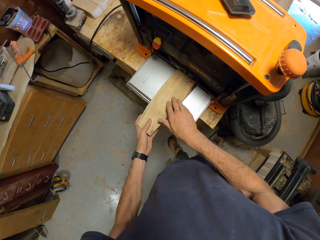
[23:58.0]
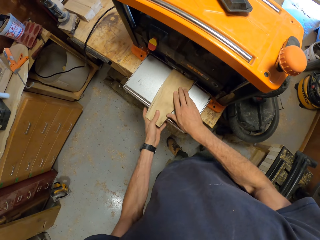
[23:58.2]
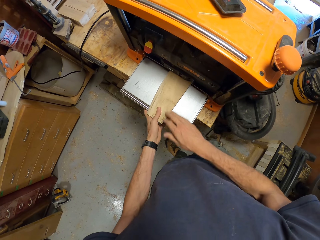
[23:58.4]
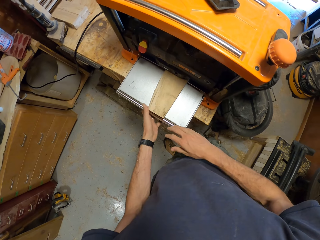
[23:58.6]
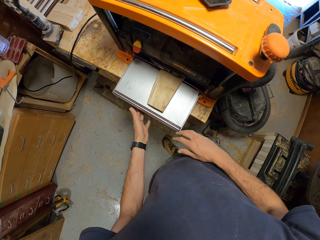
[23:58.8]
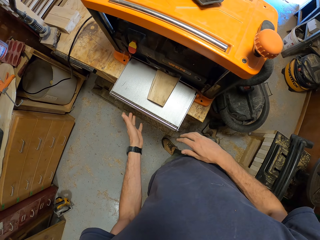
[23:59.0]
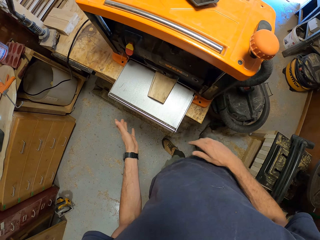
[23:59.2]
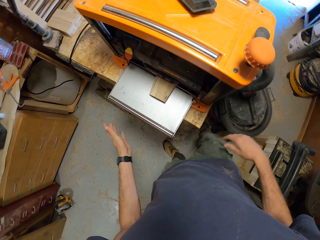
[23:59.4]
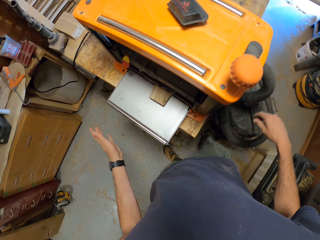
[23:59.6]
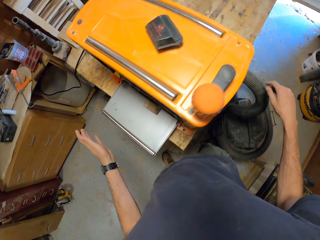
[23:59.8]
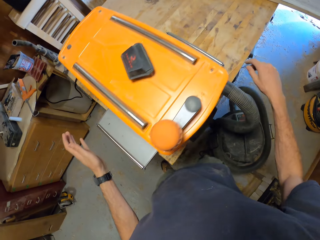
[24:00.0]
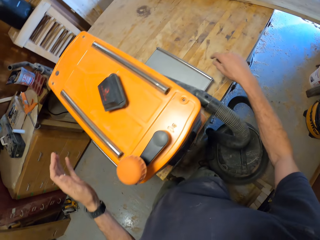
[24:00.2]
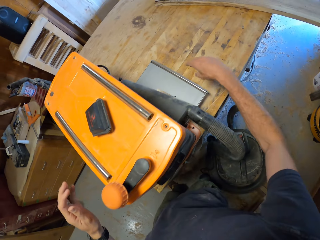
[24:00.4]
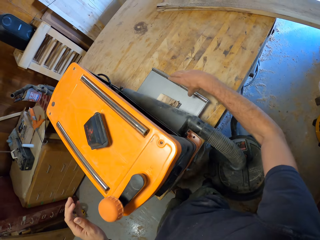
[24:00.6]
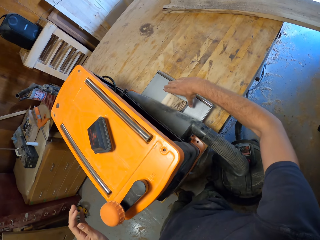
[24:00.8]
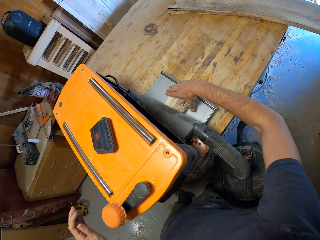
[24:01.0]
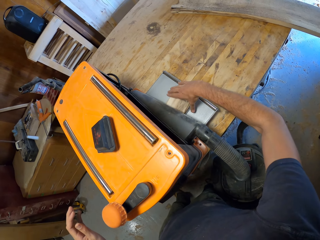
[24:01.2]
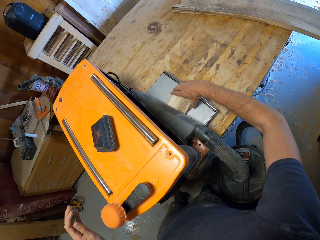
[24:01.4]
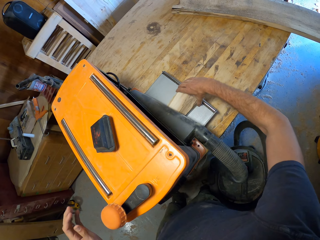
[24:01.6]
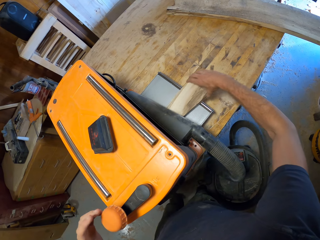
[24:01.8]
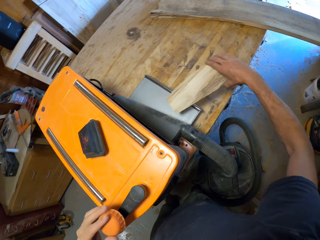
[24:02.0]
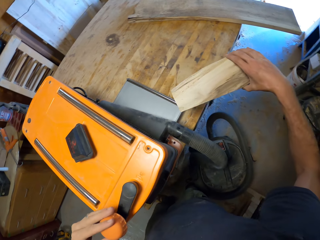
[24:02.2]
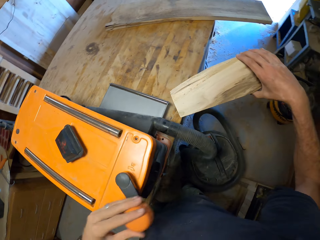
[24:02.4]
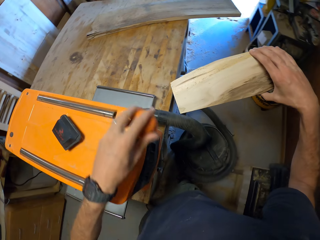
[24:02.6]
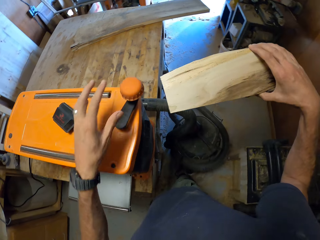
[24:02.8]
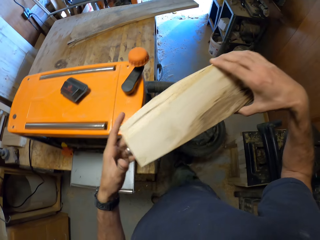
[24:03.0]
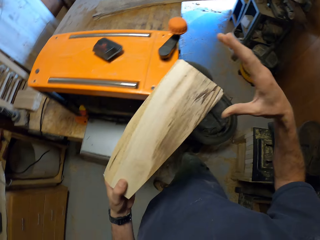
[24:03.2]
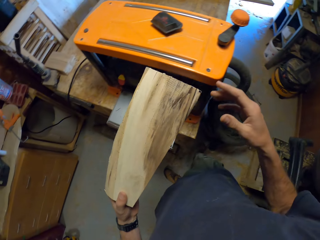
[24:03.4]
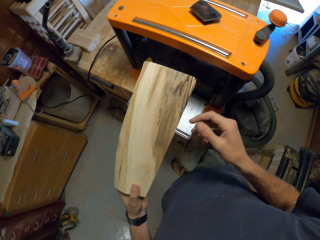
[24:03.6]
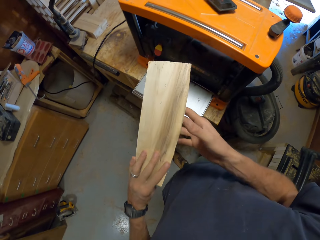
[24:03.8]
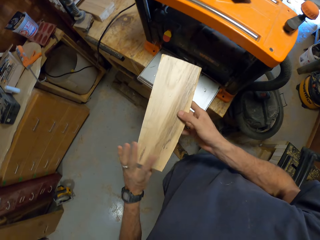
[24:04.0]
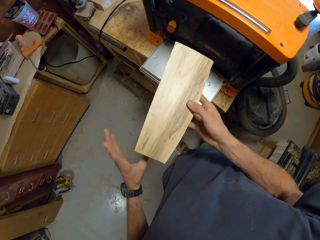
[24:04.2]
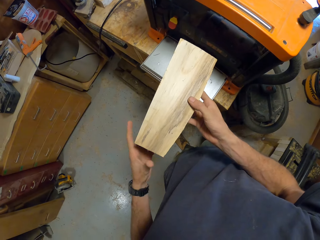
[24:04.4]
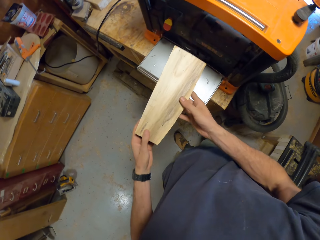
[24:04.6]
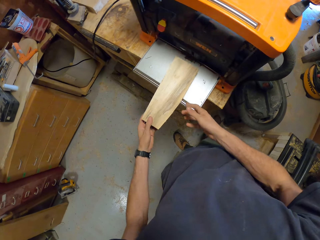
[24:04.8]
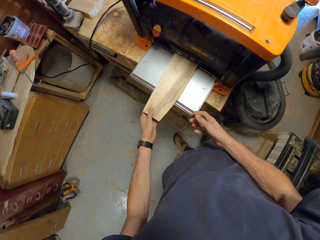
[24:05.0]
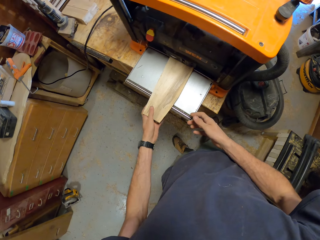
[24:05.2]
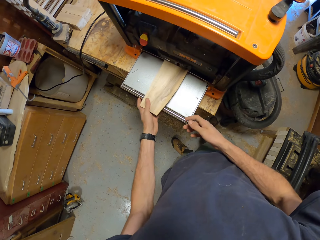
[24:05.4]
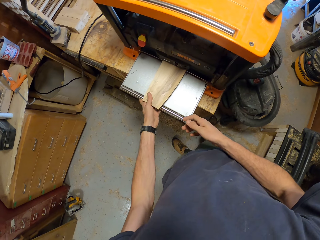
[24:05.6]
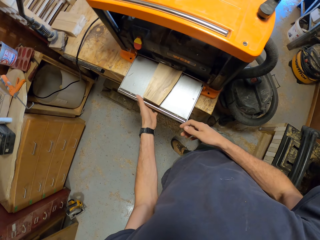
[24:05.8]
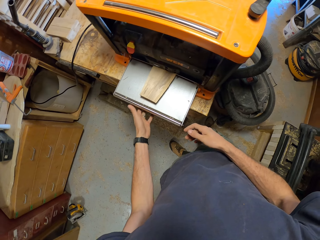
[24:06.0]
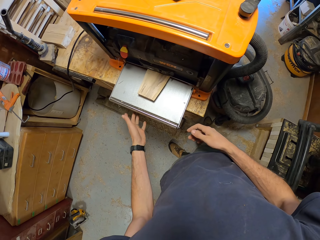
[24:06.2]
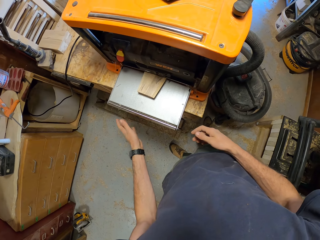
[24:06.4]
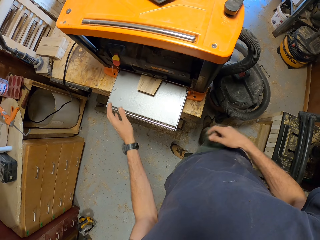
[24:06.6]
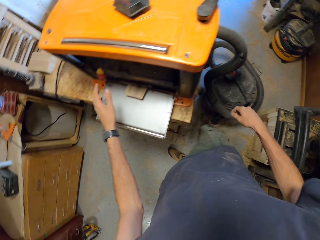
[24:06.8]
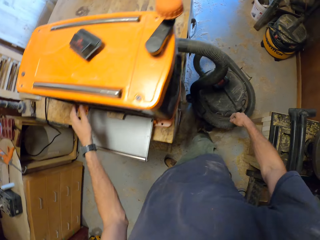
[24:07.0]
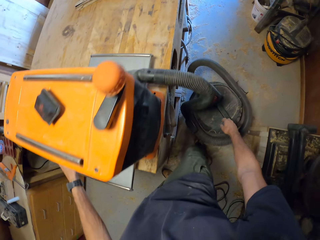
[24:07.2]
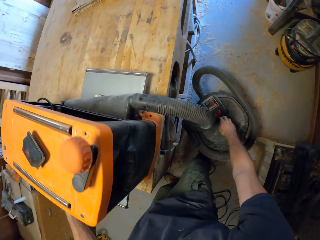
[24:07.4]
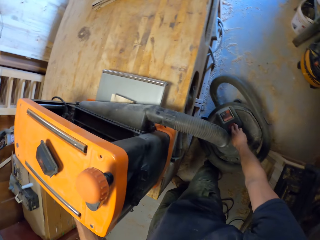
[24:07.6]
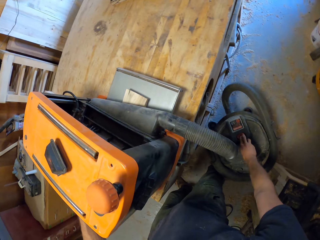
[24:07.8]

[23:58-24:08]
The camera wearer moves the piece of wood from his right hand to his left hand. He moves the piece of wood into the smoothing machine with his left hand. He picks up the piece of wood at the other side of the smoothing machine. He moves a turner on the top of the smoothing machine with his left hand. He moves the piece of wood from his right hand to his left hand. He samples the piece of wood. He turns the piece of wood in his hands. He moves the piece of wood into the smoothing machine with his left hand.

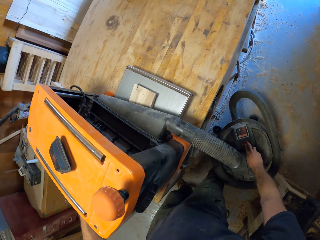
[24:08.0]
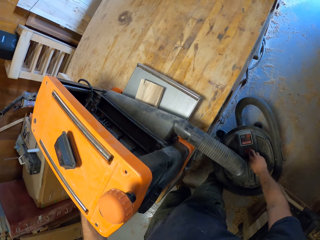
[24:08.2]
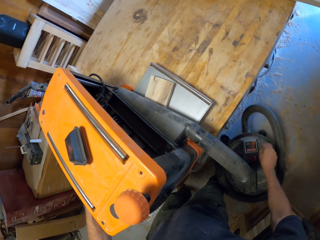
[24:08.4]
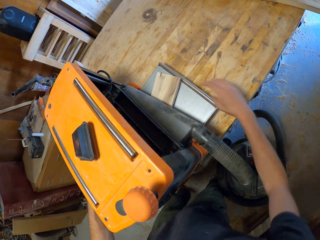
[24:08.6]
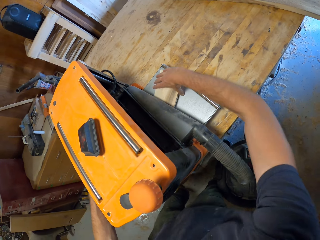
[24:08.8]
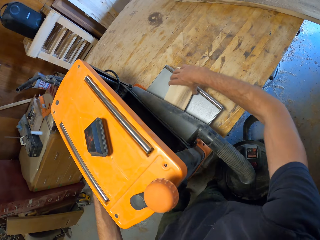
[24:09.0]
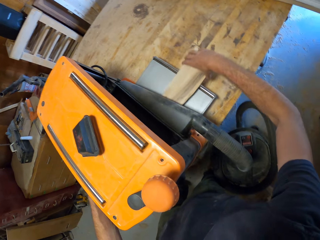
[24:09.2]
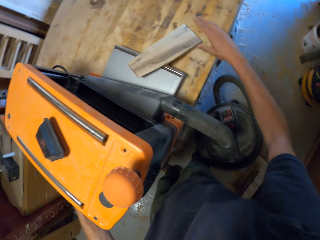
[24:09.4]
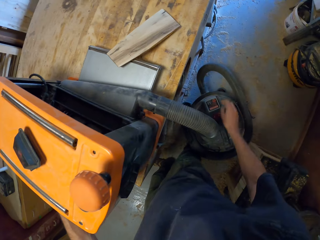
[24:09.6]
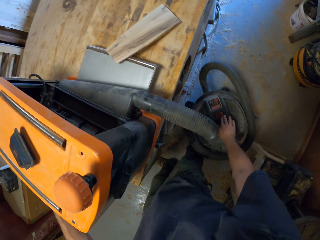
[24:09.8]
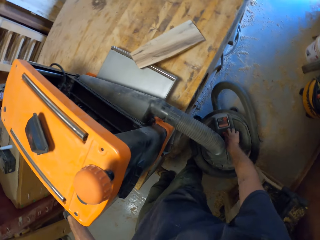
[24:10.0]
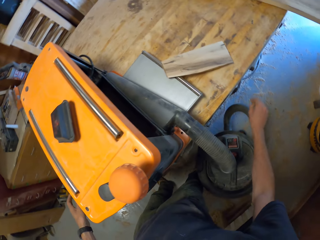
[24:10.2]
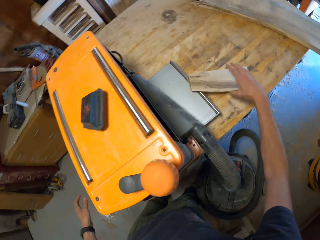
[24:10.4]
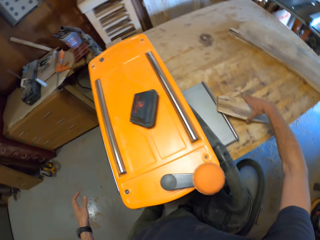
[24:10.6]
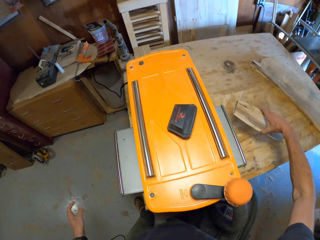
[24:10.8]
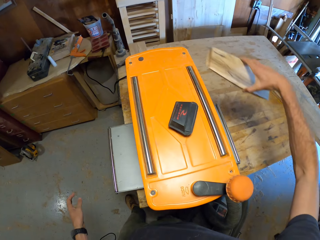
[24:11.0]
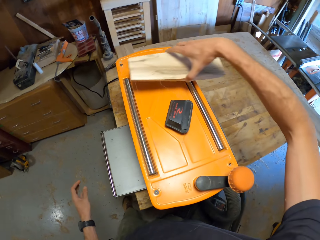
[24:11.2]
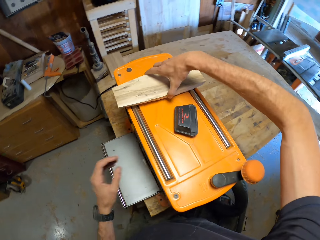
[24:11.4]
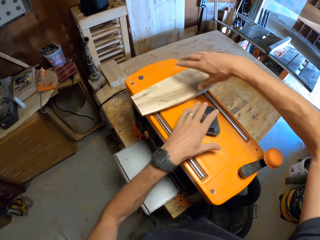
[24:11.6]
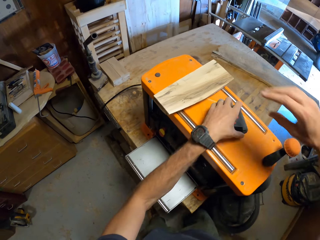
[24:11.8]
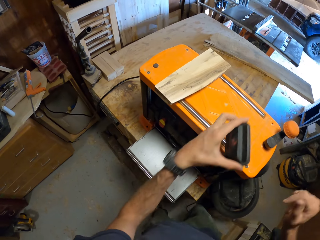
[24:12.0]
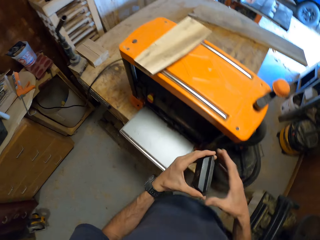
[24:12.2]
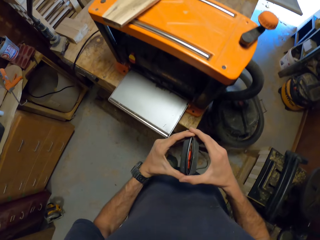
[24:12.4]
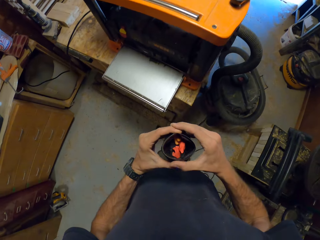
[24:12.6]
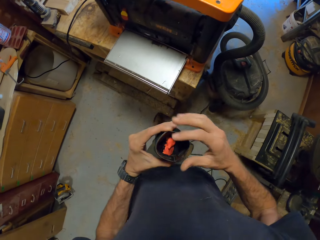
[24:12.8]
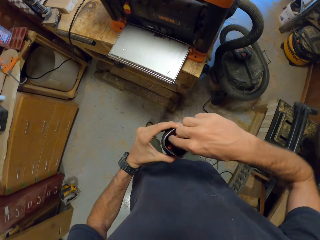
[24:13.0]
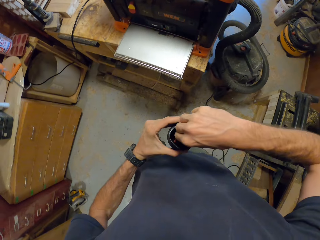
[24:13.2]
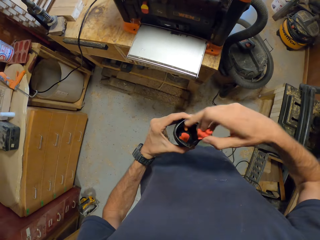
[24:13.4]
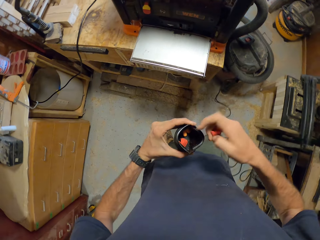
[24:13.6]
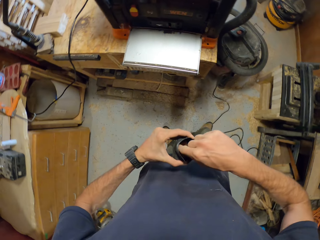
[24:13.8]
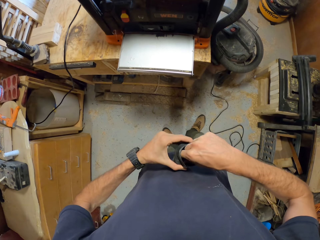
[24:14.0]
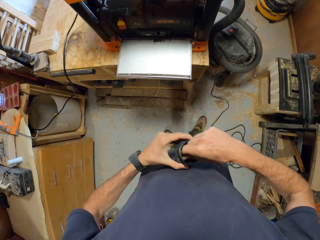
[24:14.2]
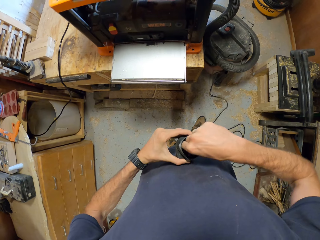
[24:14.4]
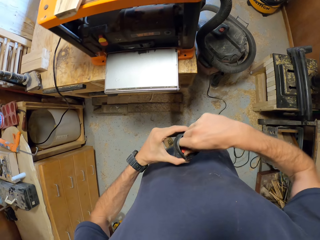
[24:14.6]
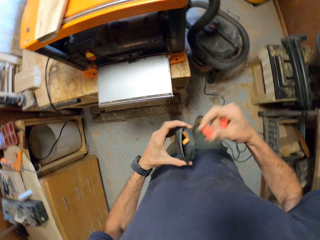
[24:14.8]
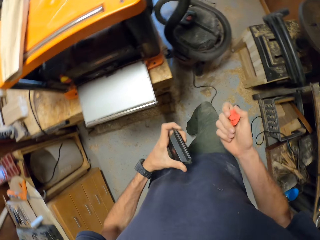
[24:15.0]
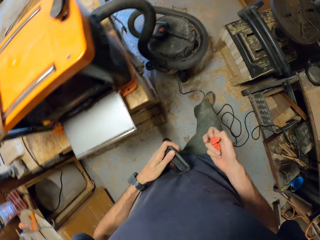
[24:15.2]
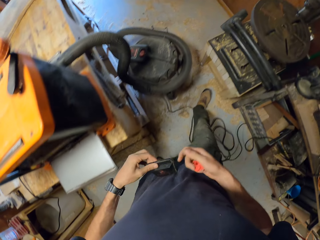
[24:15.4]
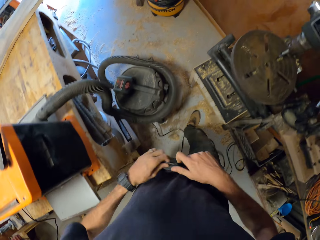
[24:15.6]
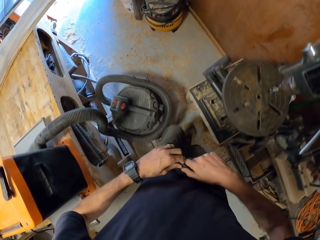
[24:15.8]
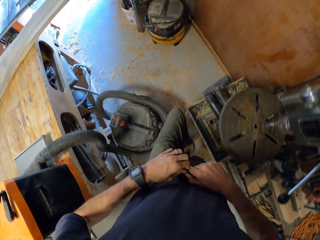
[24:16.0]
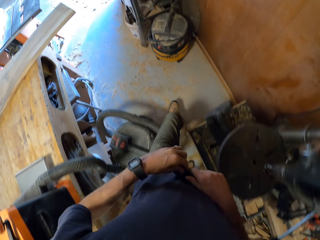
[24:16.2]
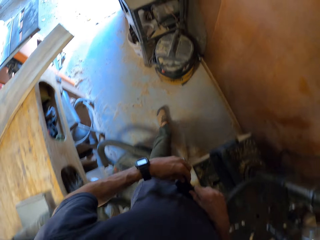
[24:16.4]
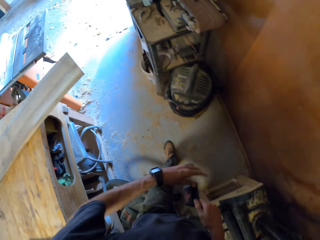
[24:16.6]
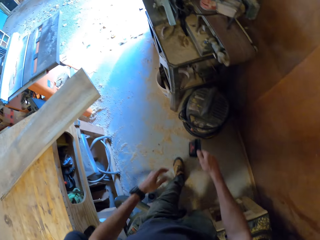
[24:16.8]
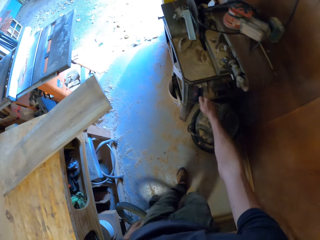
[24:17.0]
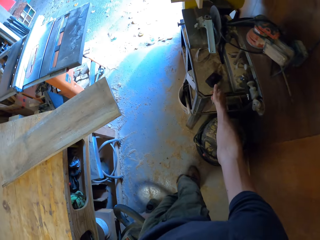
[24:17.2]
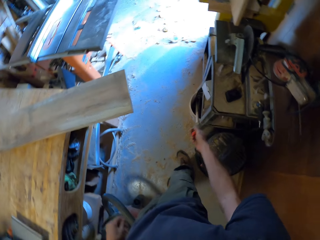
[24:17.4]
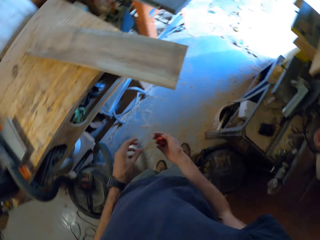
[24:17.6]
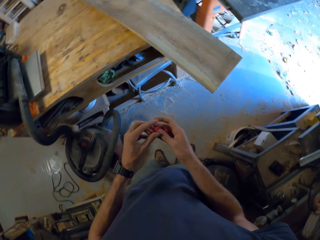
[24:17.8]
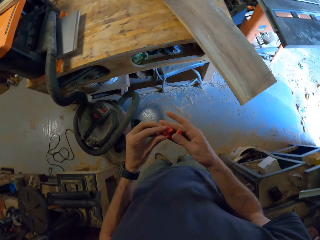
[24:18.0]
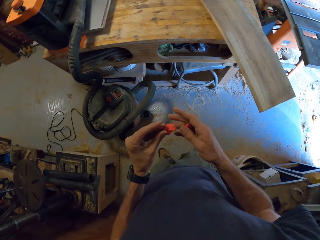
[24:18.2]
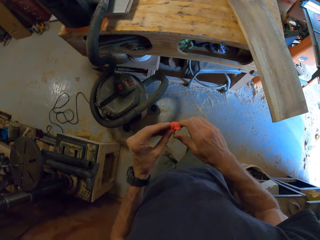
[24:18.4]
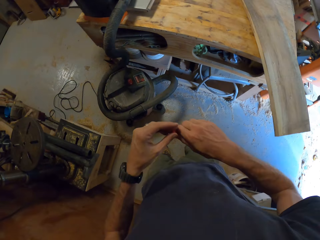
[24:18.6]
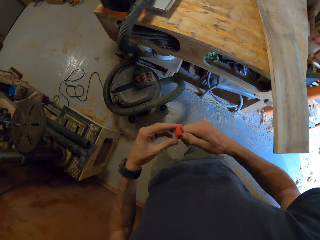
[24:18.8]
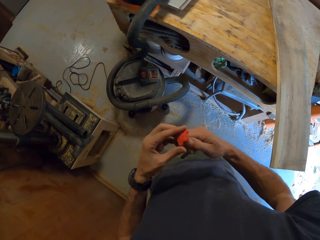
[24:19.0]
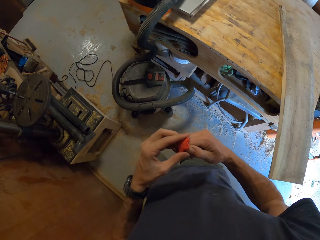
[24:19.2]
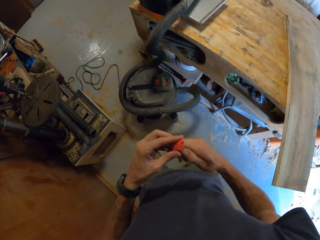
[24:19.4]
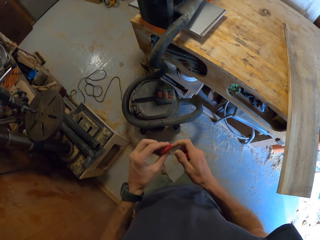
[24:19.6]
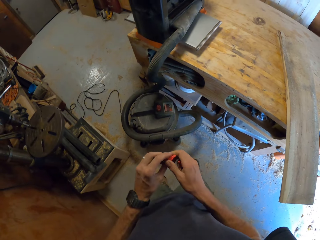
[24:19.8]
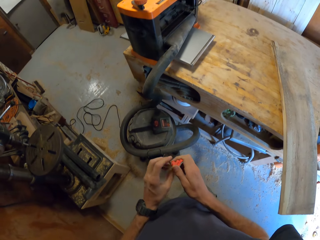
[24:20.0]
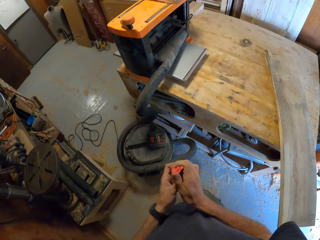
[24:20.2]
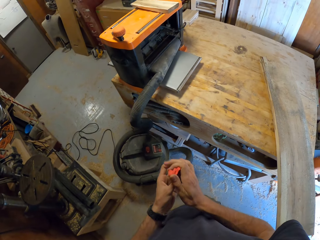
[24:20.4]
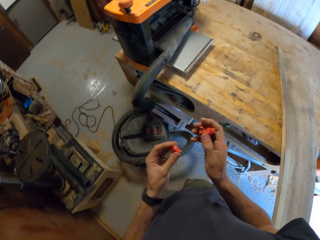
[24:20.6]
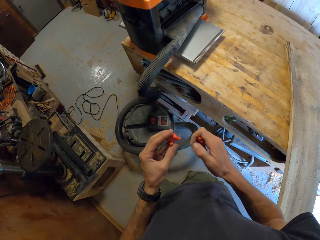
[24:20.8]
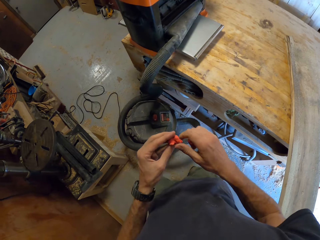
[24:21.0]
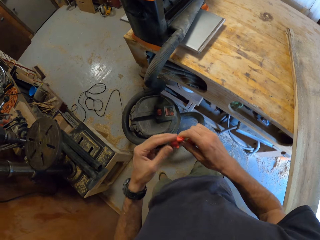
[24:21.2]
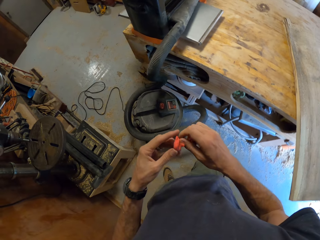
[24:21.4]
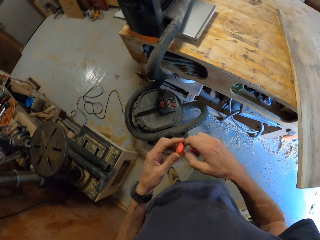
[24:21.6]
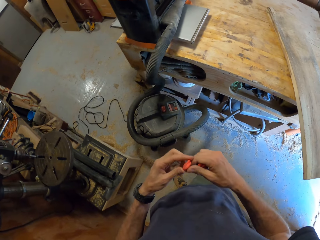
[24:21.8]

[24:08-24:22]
The camera wearer touches a switch on the dust extractor with his right hand. He does something. He moves the piece of wood at the other side of the smoothing machine. He touches the switch on the dust extractor with his right hand. He picks up the piece of wood on the table with his right hand. He places the piece of wood on the smoothing machine with his right hand. He picks up the tool kit on the smoothing machine with his left hand. He opens the tool kit in his hands. He picks up an ear plug from the tool kit in his hands. He picks up another ear plug from the tool kit in his hands. He closes the tool kit in his hands. He walks around. He places the tool kit on the table. He moves the ear plug in his hands. He holds the ear plugs.
